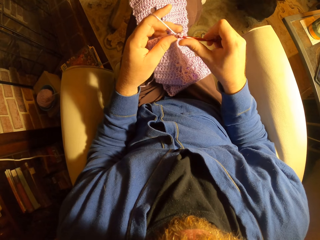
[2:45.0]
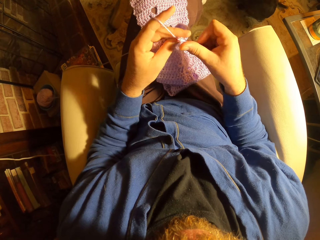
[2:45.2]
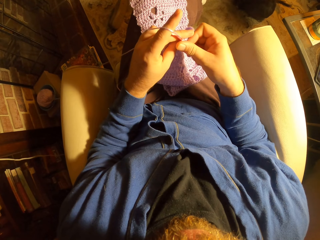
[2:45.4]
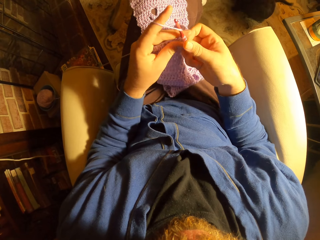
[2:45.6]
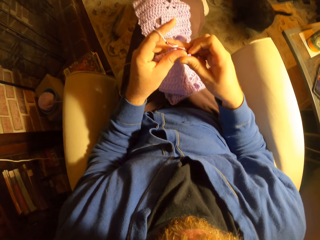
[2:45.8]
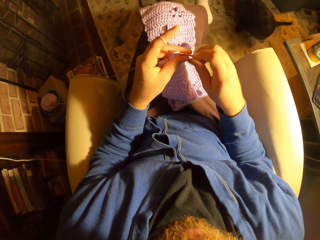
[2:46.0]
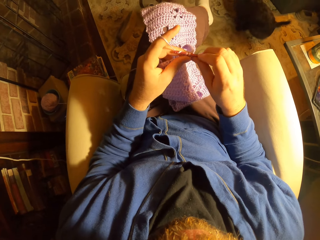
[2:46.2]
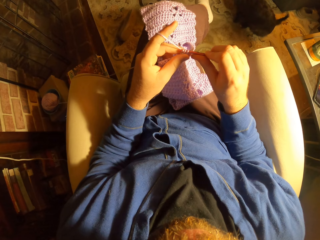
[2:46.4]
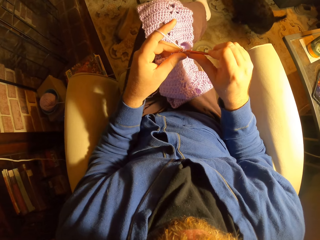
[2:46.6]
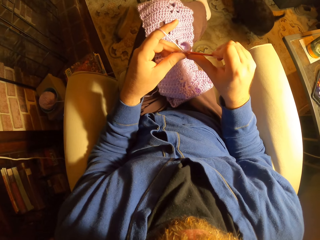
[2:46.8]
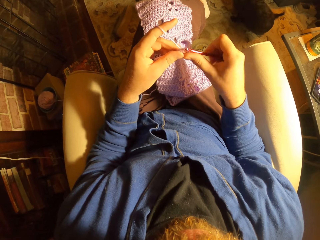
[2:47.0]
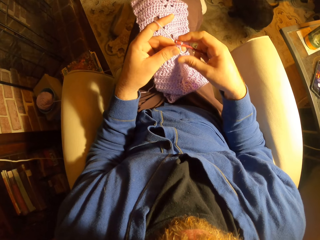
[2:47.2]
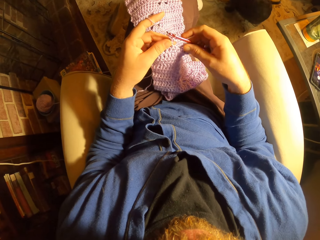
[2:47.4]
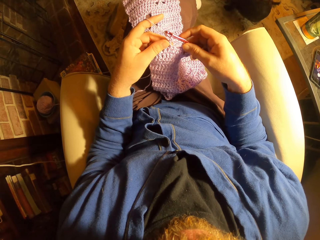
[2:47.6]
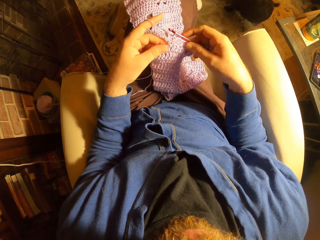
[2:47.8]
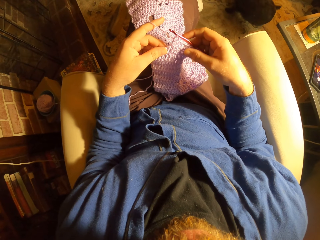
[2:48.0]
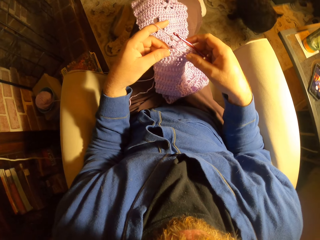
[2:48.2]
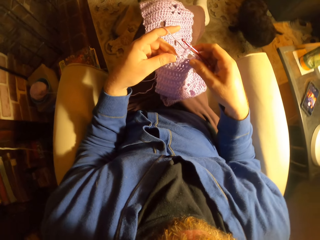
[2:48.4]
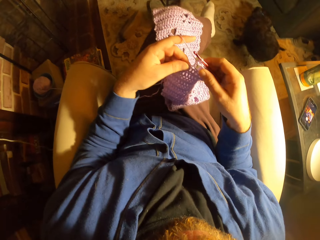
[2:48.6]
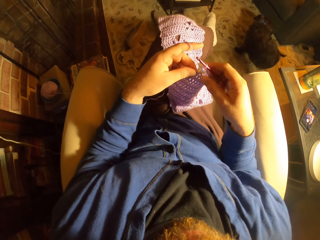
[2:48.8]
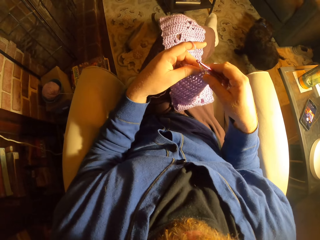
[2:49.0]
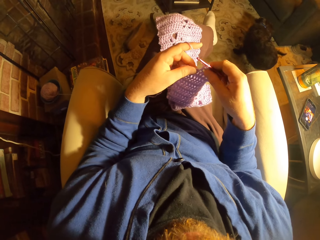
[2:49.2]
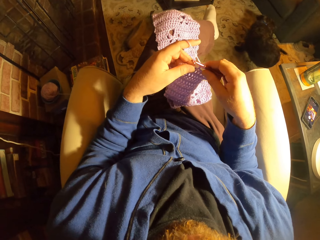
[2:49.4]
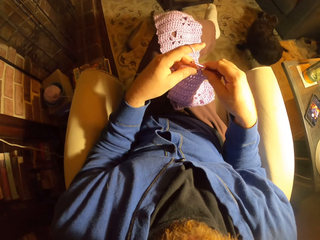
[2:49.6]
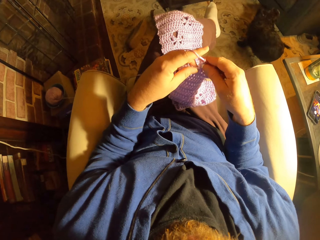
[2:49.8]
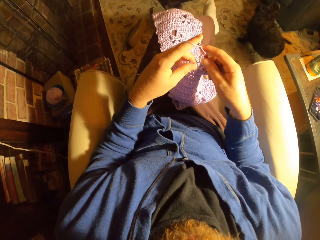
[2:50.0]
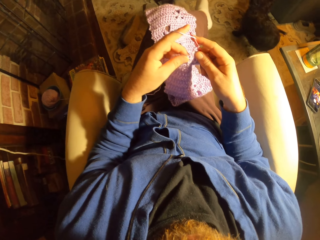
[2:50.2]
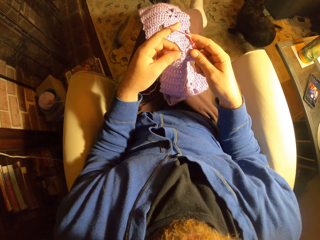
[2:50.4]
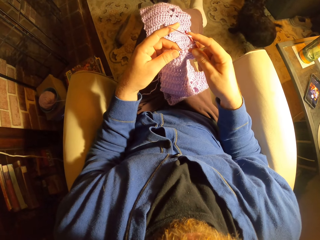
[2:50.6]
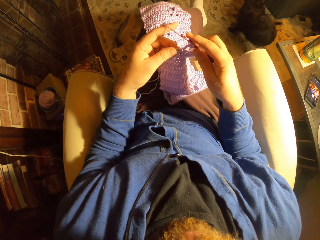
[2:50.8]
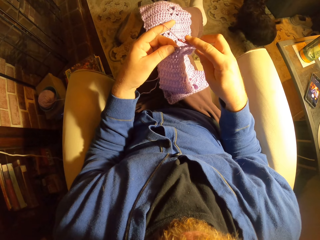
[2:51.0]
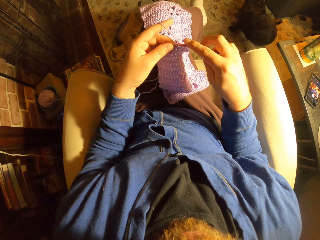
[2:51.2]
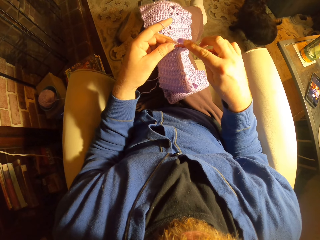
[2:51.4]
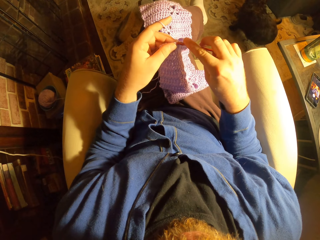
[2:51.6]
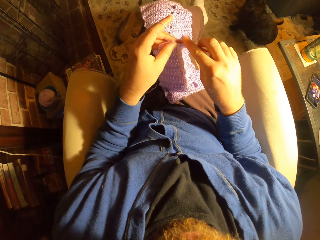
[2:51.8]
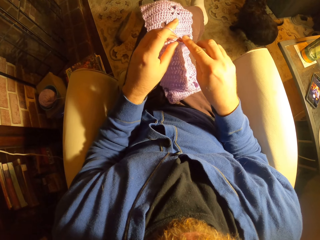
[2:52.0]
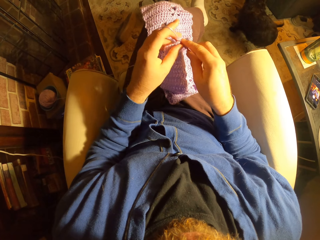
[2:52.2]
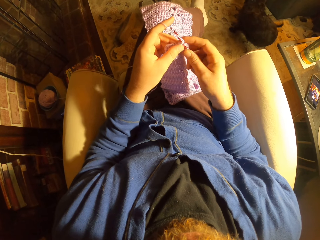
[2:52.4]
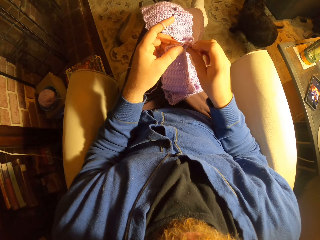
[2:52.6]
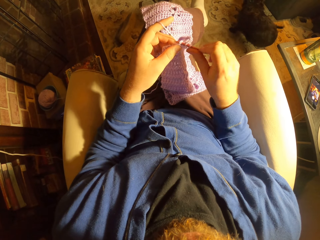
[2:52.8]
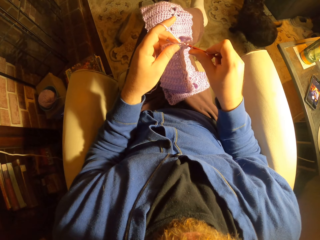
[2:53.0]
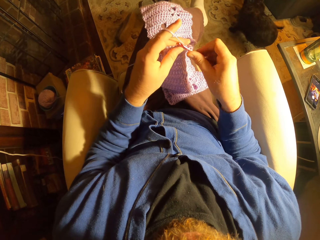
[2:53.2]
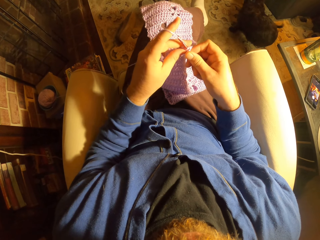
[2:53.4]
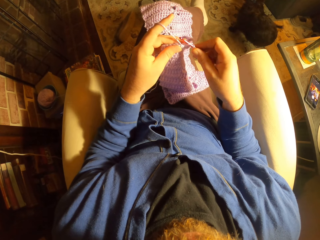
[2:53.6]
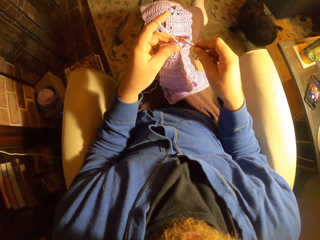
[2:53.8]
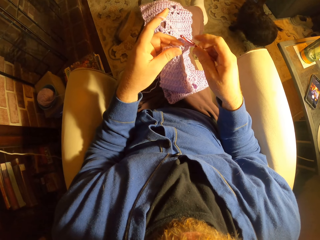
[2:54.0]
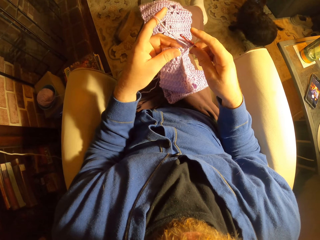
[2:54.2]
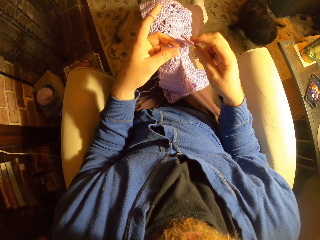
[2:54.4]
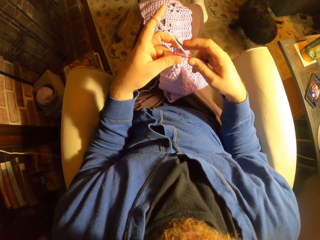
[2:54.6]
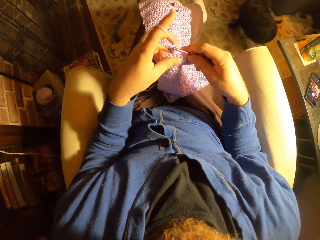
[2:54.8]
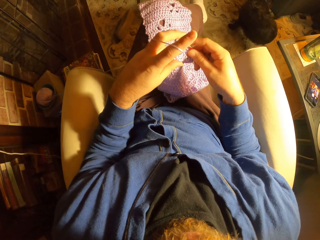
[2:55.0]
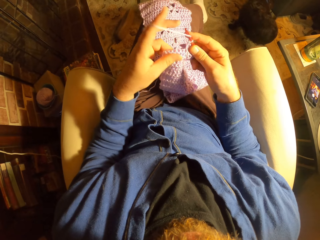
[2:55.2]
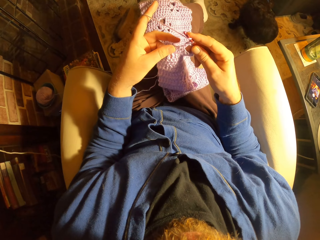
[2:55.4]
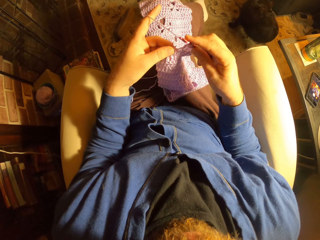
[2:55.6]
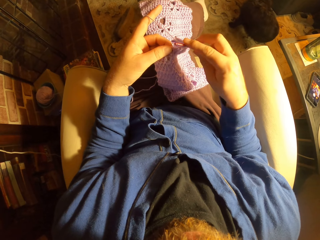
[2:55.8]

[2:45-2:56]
The camera wearer straightens a fabric. They knit the fabric.

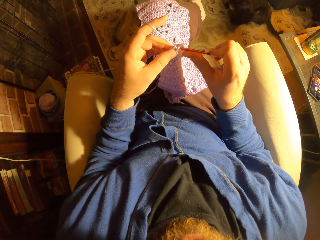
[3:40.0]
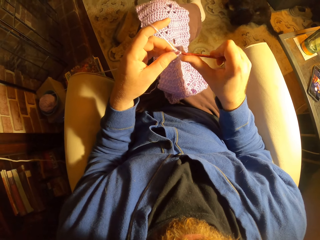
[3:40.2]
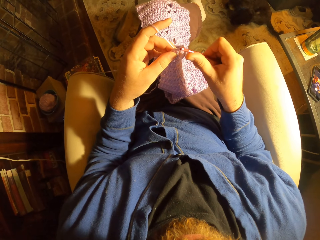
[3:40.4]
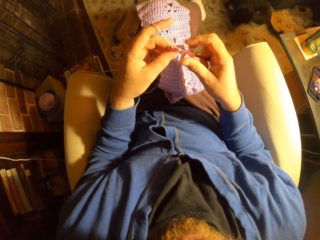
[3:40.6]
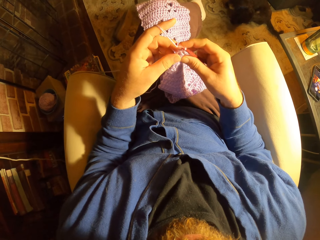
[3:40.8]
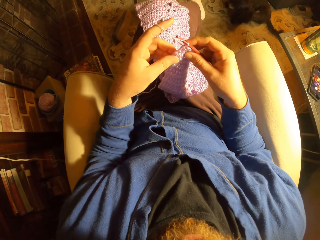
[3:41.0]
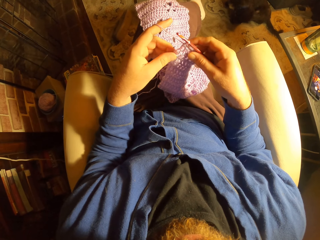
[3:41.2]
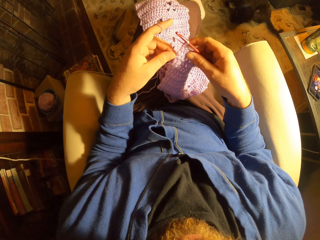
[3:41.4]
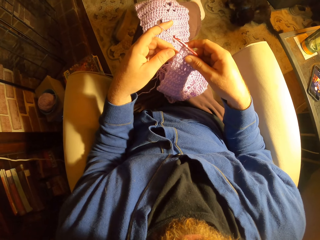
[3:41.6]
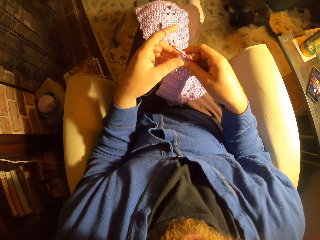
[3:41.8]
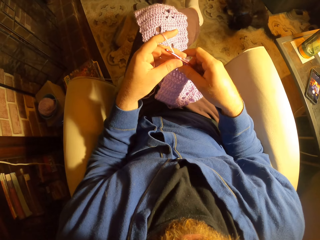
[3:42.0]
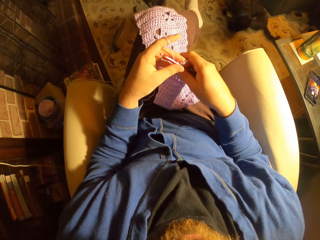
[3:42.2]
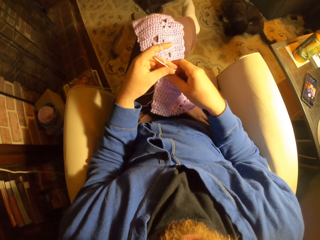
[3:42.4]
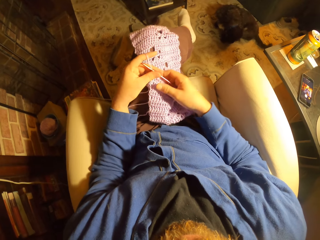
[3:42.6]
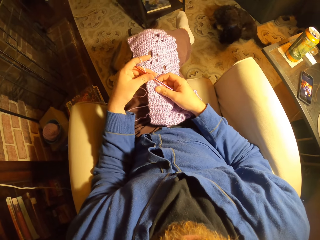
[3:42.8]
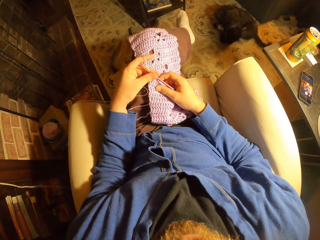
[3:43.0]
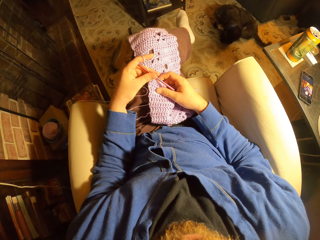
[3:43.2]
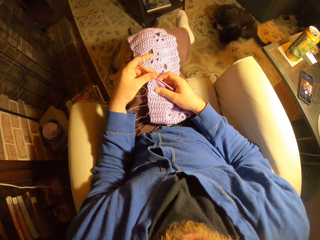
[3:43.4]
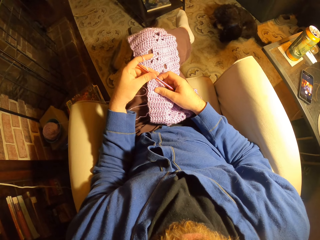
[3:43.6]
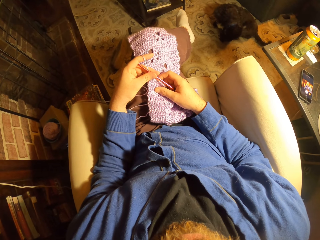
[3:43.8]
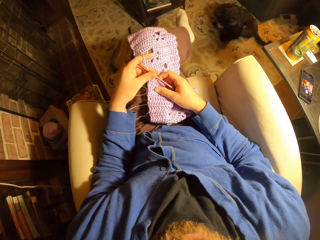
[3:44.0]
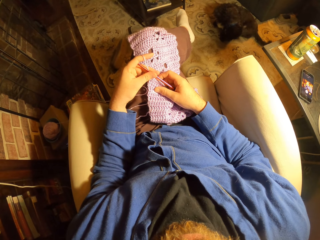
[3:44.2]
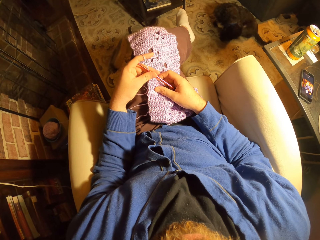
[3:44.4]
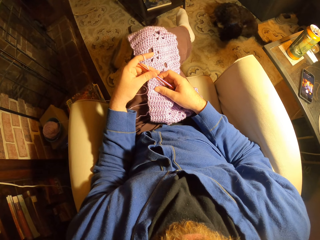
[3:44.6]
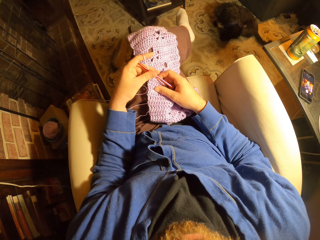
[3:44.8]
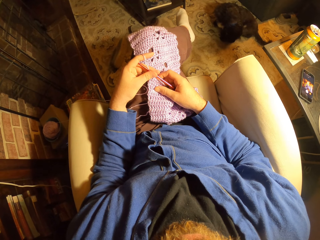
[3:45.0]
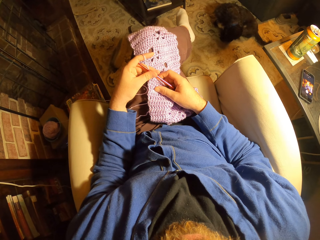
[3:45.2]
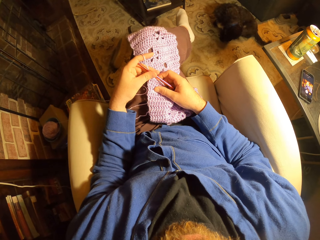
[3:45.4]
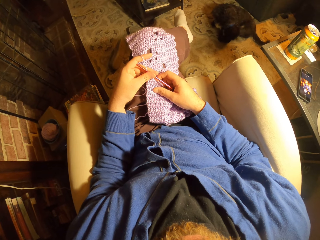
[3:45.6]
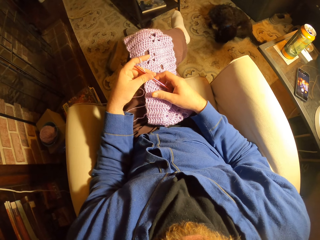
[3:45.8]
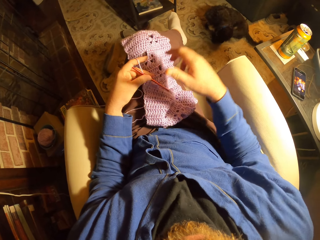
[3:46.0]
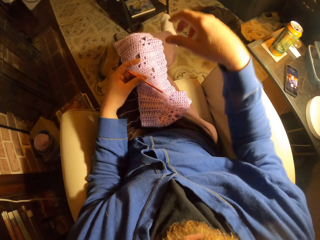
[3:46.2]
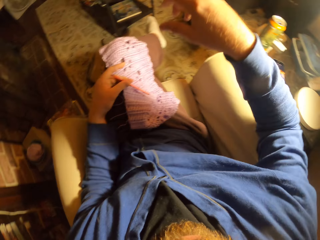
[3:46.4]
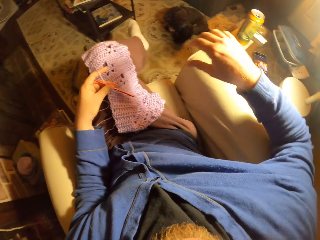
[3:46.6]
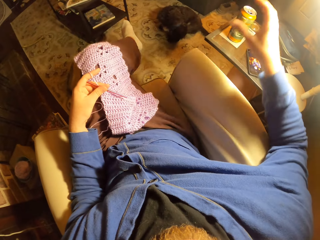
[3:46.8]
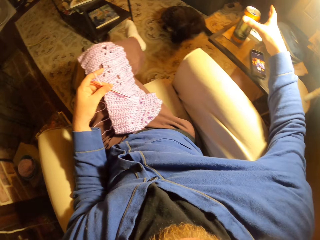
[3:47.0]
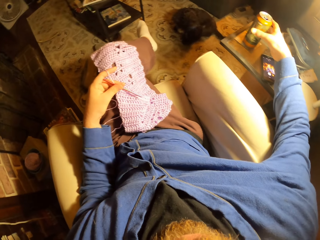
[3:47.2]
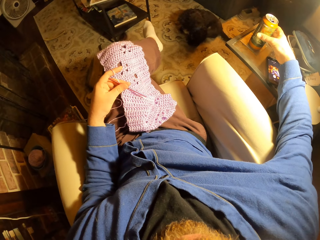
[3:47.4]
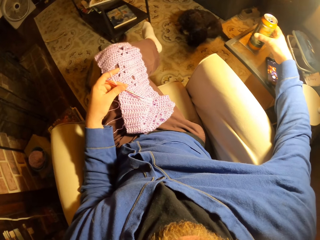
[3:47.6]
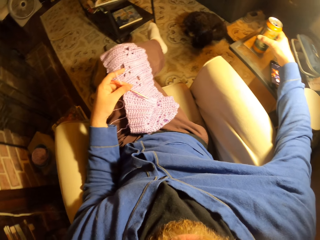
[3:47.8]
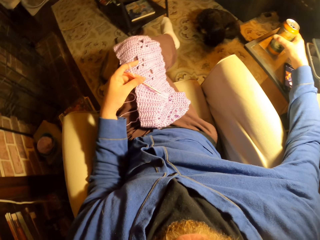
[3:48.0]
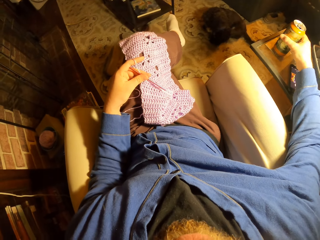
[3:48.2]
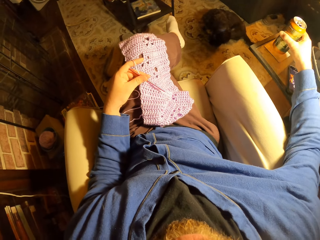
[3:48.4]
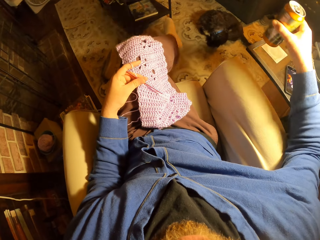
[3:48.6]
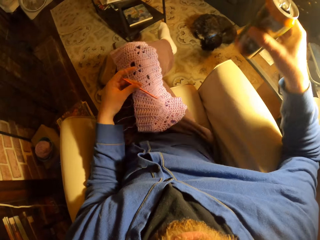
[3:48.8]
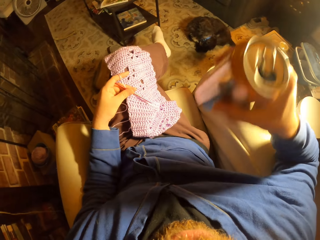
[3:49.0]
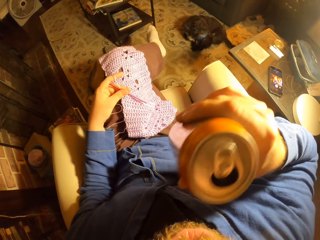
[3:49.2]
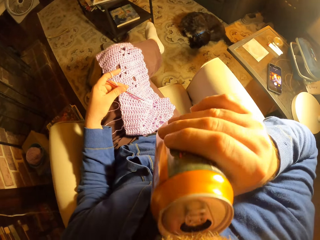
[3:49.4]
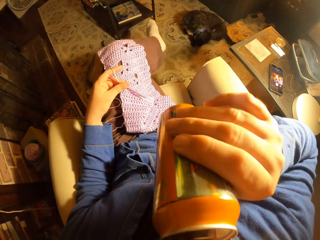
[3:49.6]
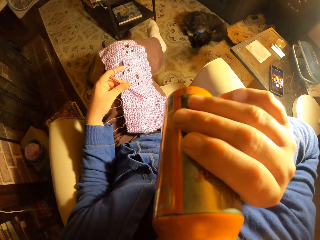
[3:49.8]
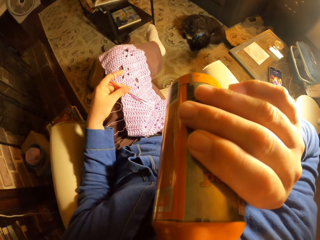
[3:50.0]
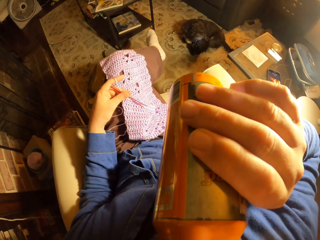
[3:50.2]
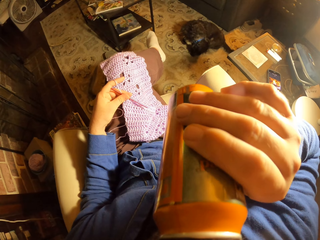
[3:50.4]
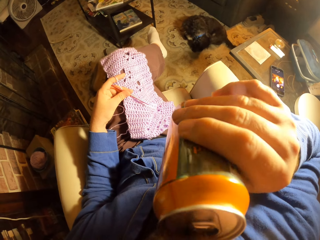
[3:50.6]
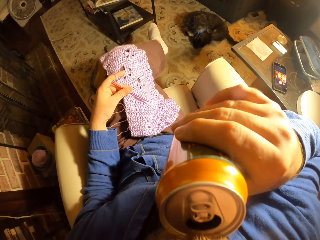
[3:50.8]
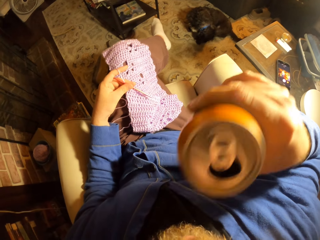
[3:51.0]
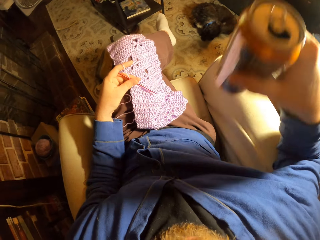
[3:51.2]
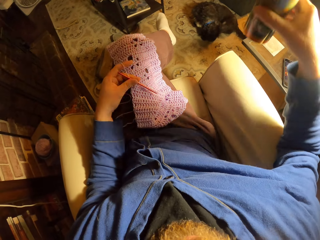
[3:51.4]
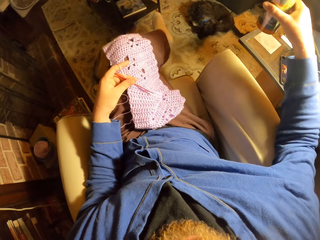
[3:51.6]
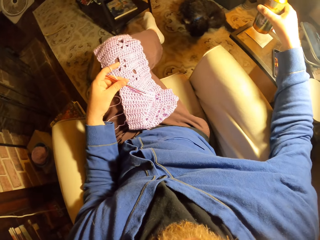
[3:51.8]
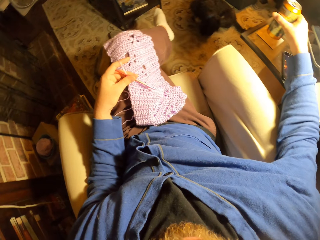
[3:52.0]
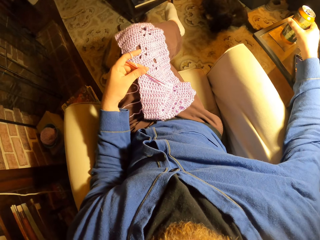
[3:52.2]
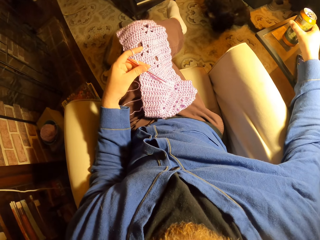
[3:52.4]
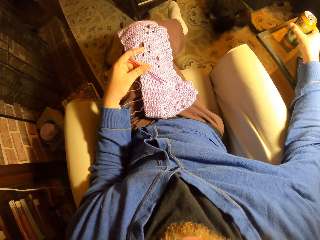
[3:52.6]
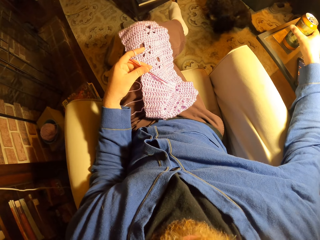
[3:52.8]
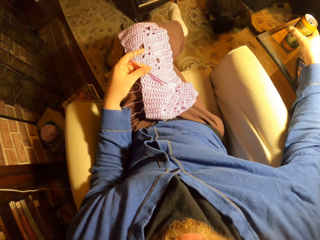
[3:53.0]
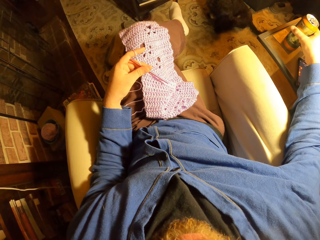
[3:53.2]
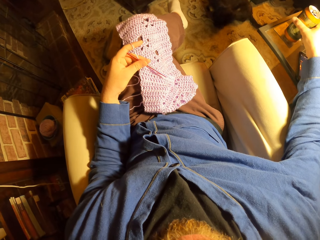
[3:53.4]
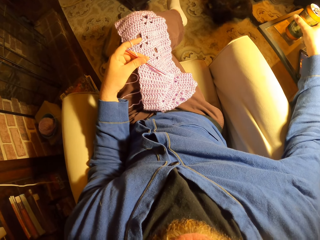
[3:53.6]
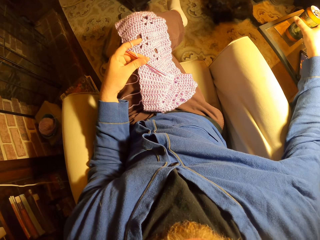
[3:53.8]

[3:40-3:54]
The camera wearer straightens a fabric. She places the knitting needle and the fabric on her lap. She puts a hand on the thighs. She picks up a canned drink from the table, drinks from the canned drink, and places the canned drink on the table.
